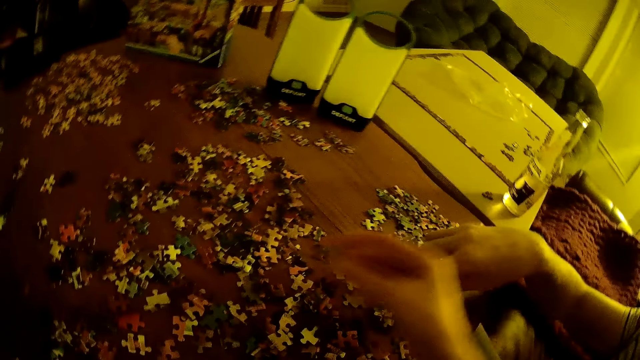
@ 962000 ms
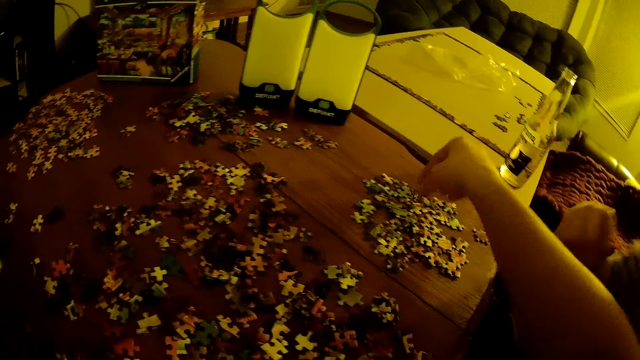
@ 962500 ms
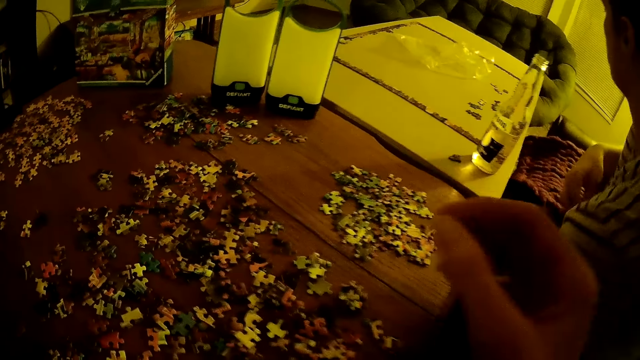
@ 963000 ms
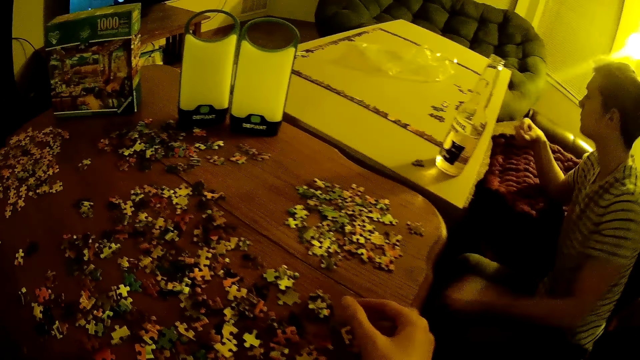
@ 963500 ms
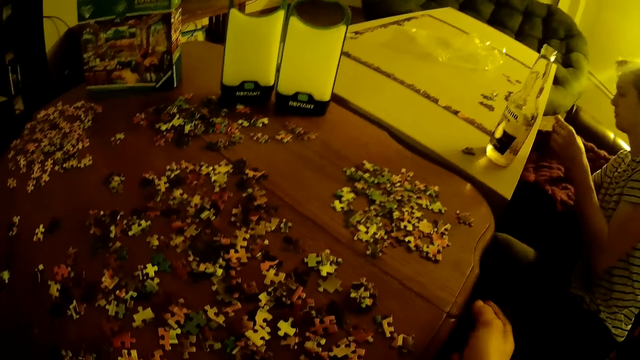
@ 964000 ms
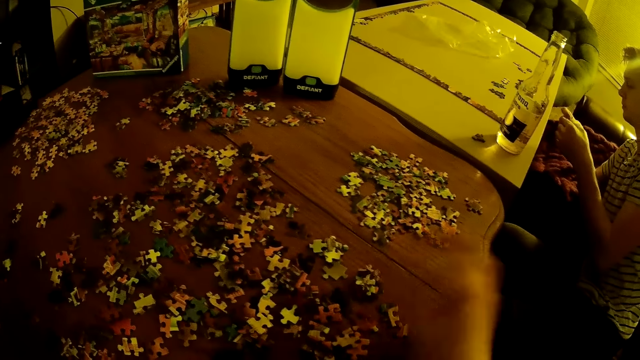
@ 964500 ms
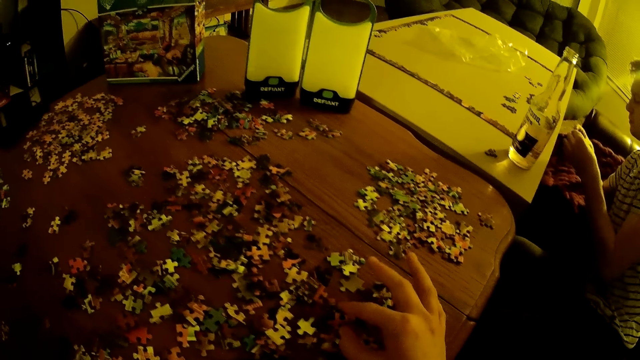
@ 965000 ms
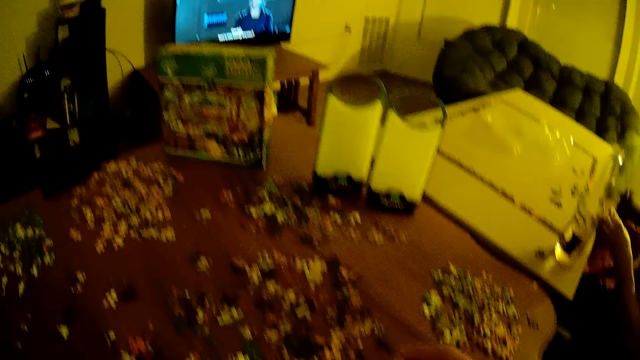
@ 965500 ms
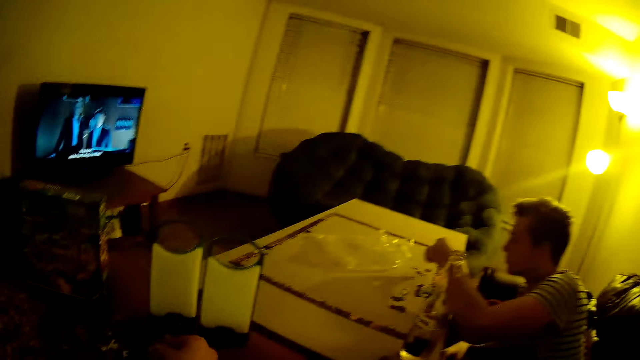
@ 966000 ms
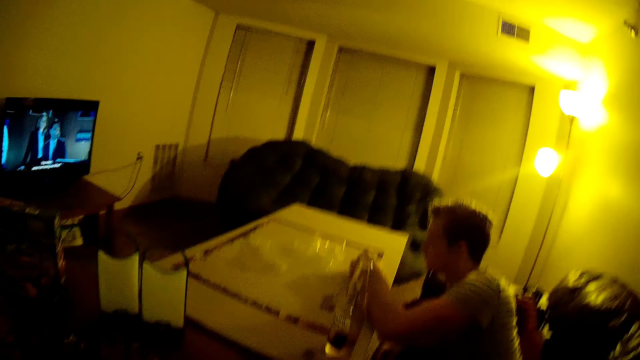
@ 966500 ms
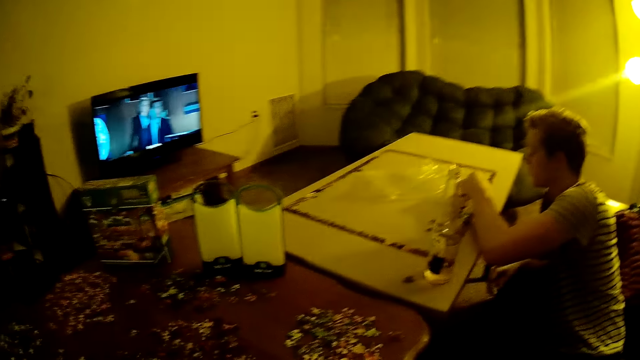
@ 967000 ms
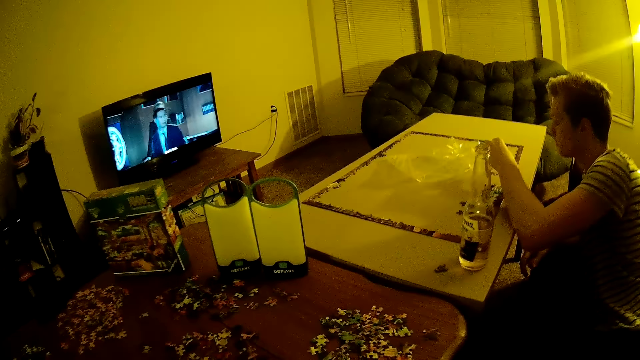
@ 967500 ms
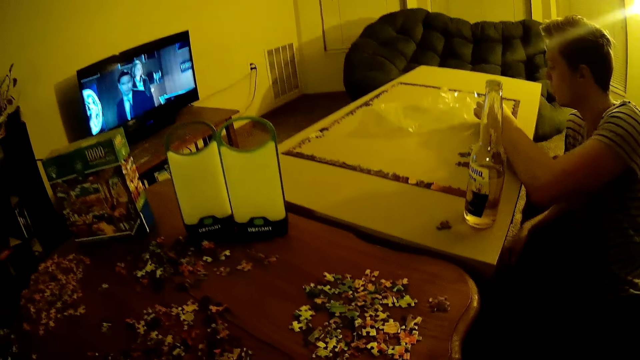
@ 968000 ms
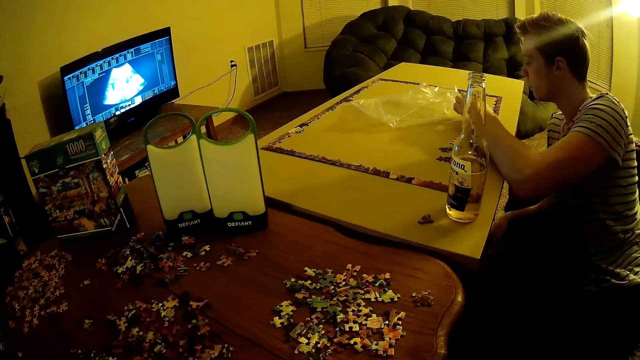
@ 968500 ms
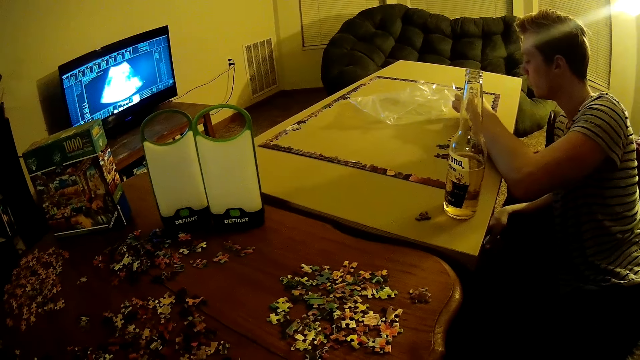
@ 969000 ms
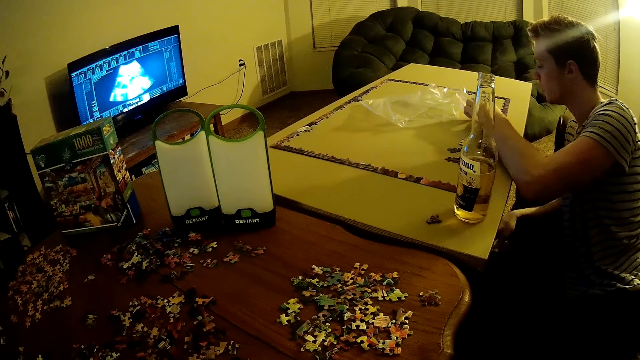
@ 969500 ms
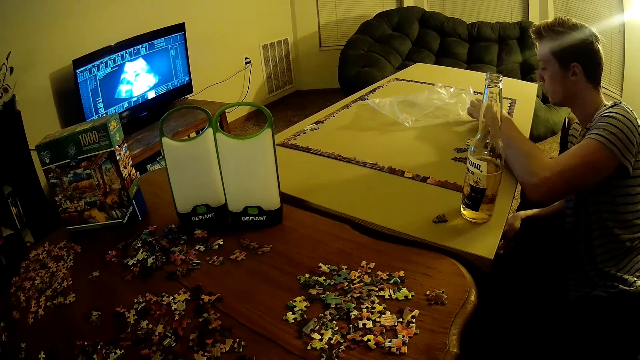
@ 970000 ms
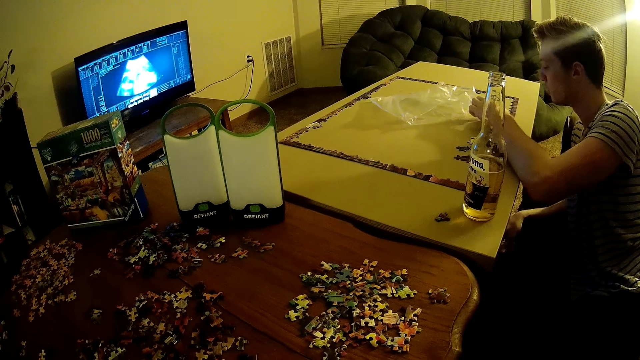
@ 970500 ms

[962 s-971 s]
A man holds the puzzles. The camera wearer moves the puzzles on the table.

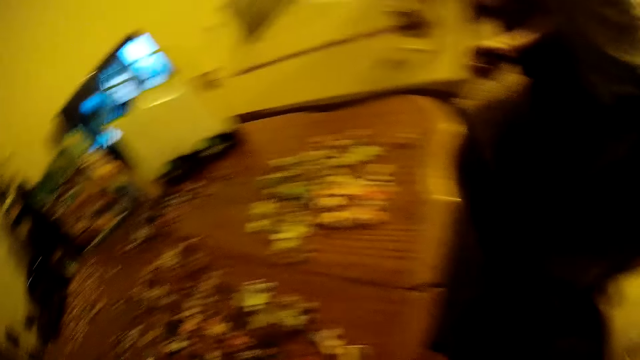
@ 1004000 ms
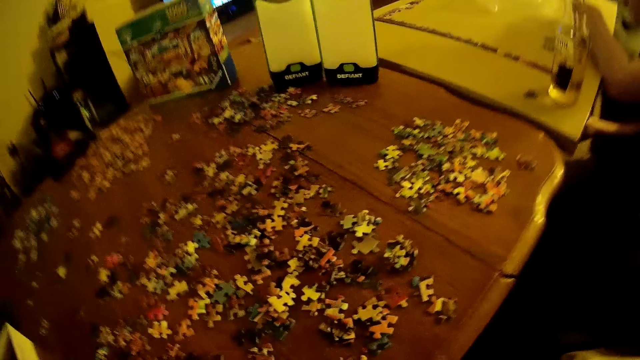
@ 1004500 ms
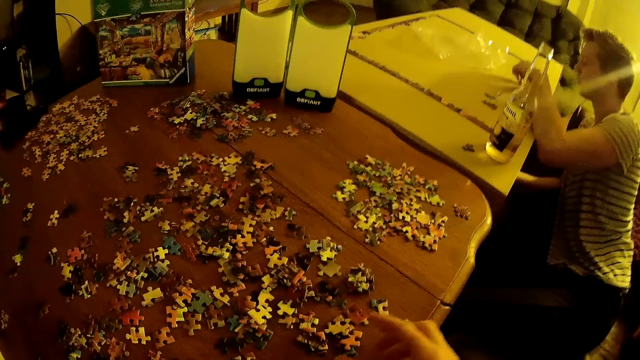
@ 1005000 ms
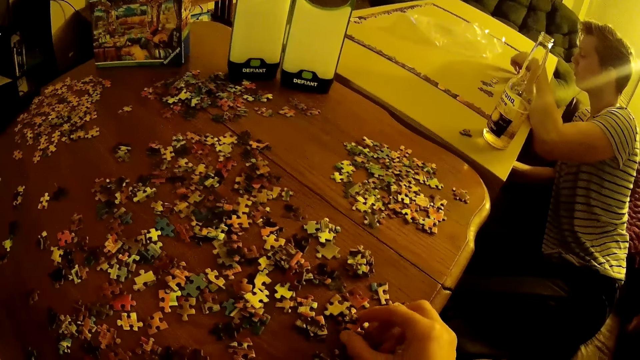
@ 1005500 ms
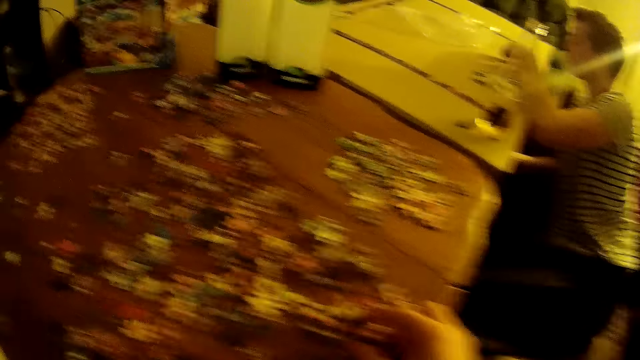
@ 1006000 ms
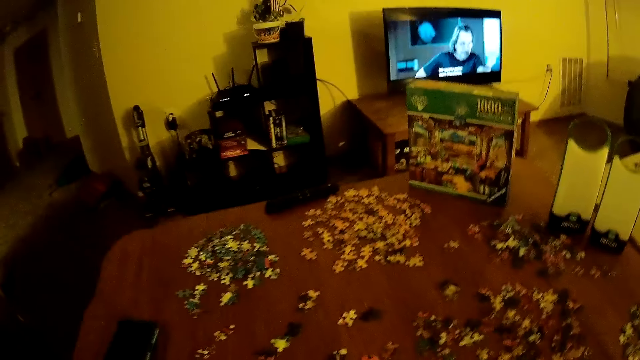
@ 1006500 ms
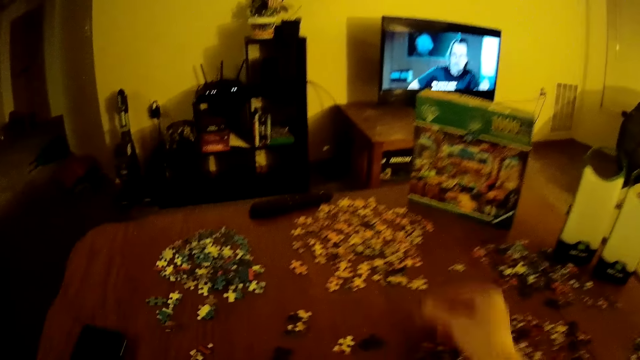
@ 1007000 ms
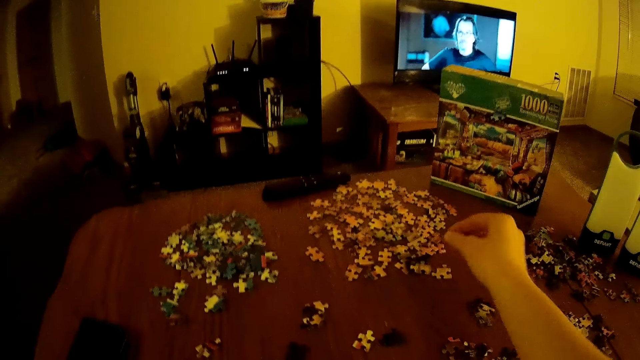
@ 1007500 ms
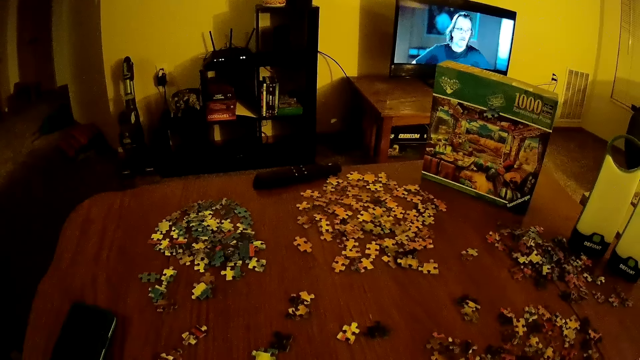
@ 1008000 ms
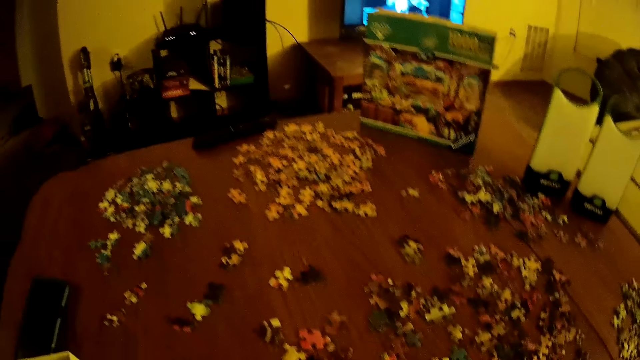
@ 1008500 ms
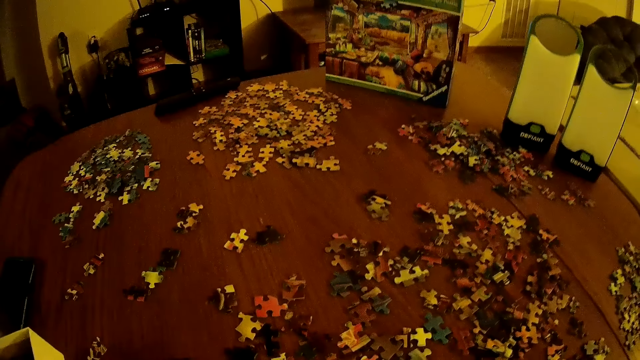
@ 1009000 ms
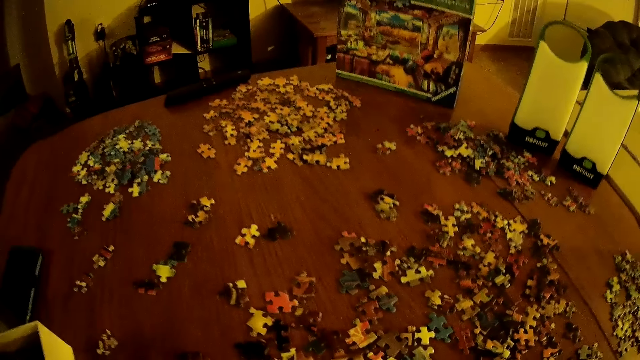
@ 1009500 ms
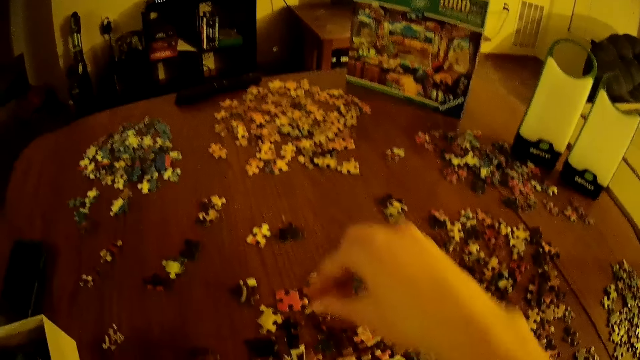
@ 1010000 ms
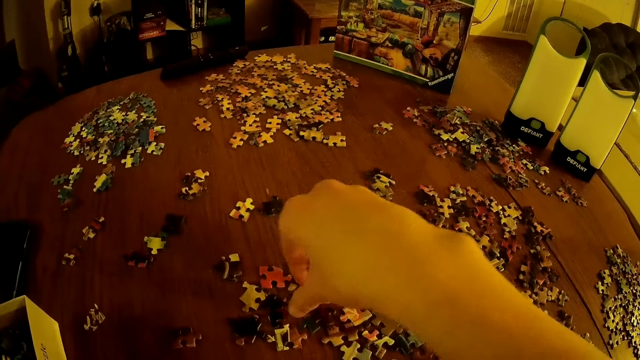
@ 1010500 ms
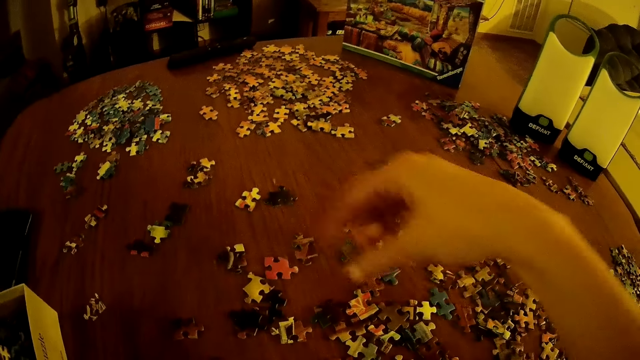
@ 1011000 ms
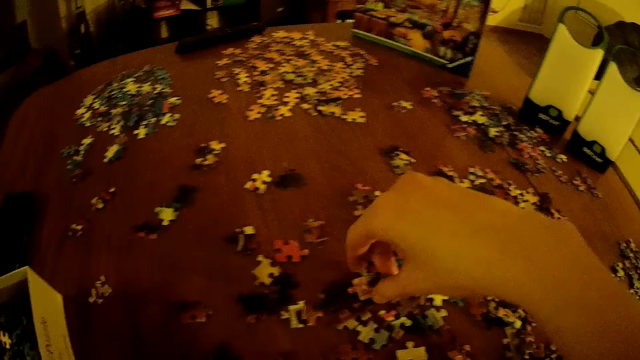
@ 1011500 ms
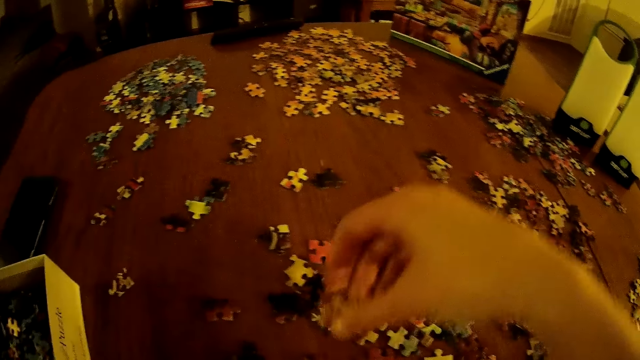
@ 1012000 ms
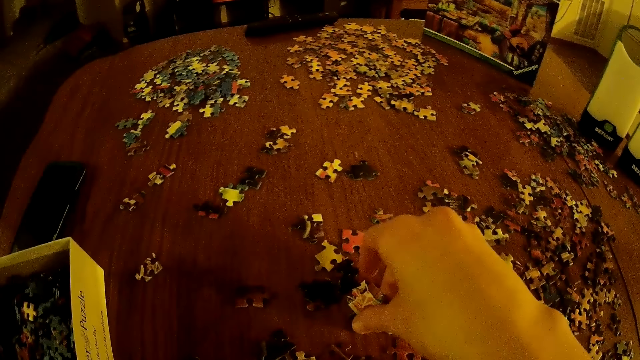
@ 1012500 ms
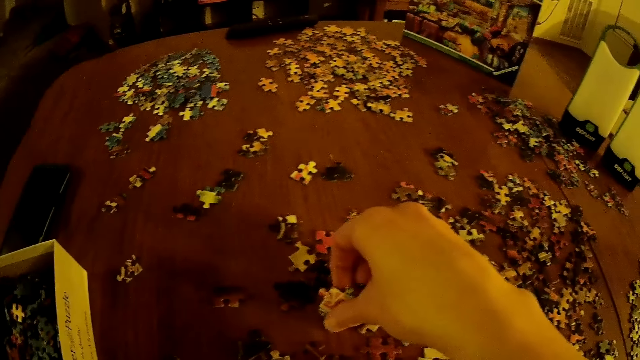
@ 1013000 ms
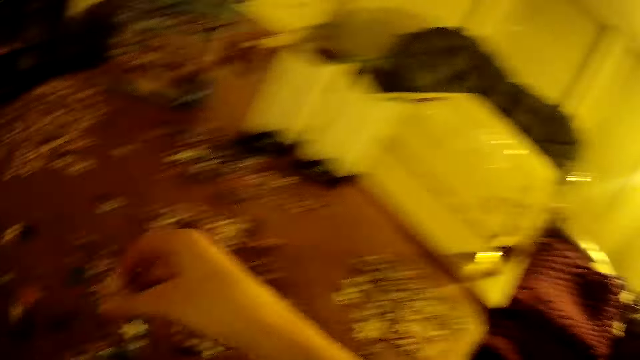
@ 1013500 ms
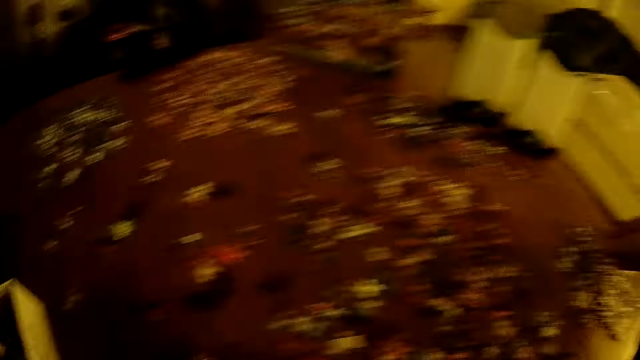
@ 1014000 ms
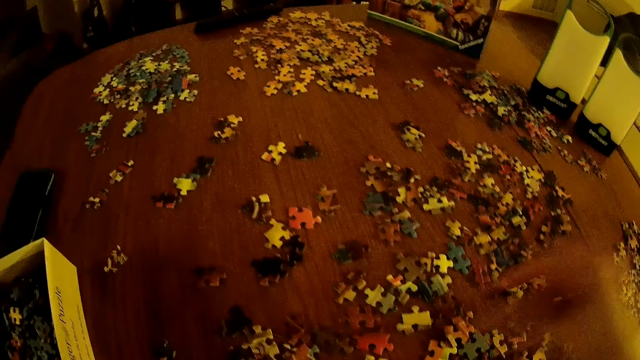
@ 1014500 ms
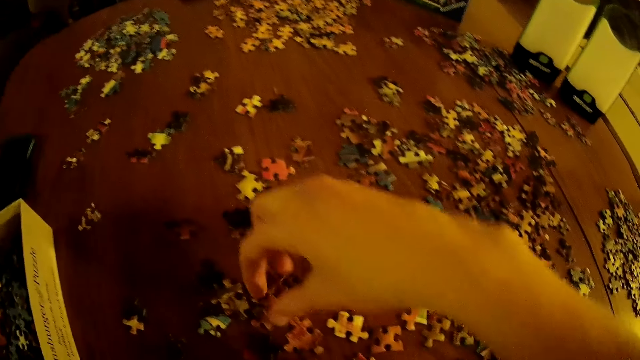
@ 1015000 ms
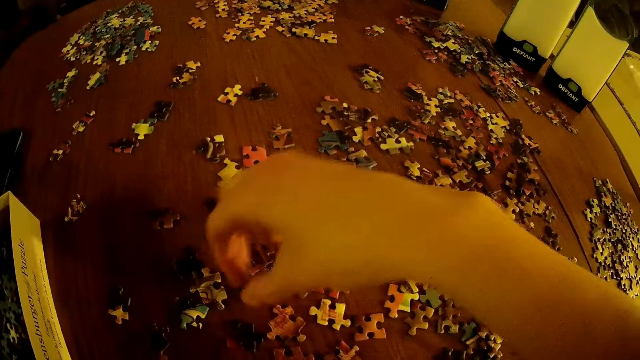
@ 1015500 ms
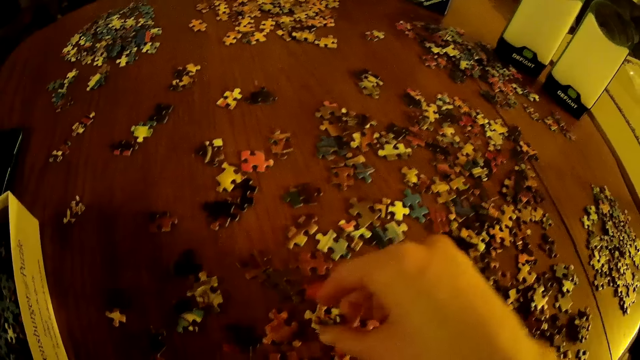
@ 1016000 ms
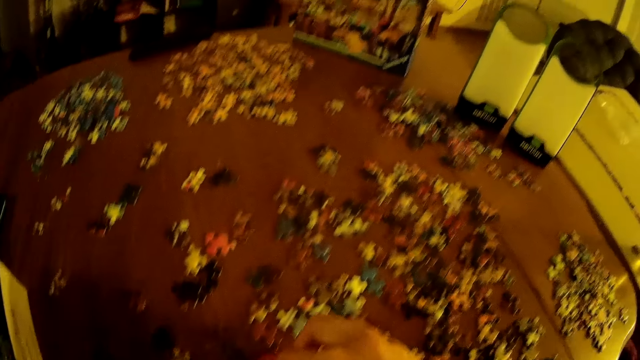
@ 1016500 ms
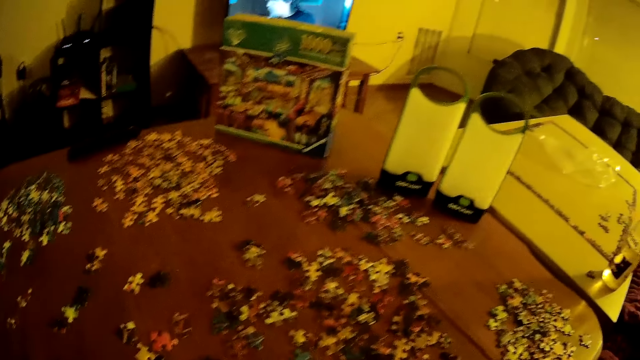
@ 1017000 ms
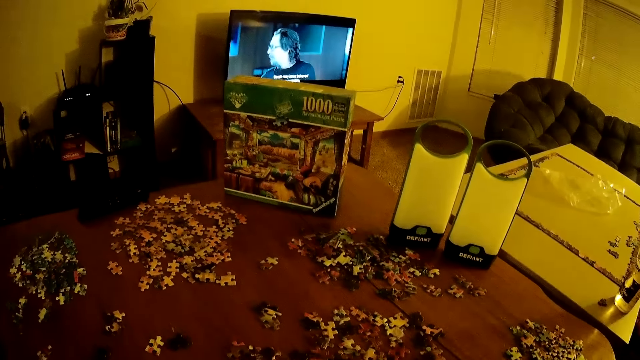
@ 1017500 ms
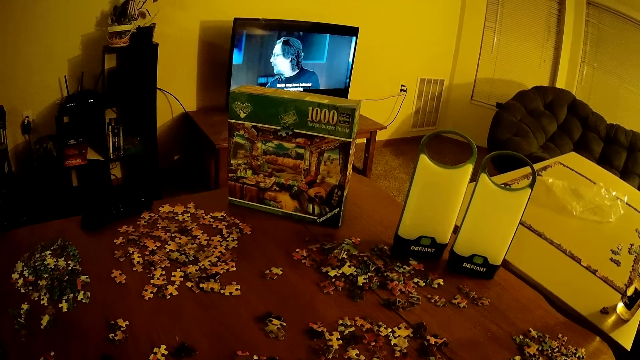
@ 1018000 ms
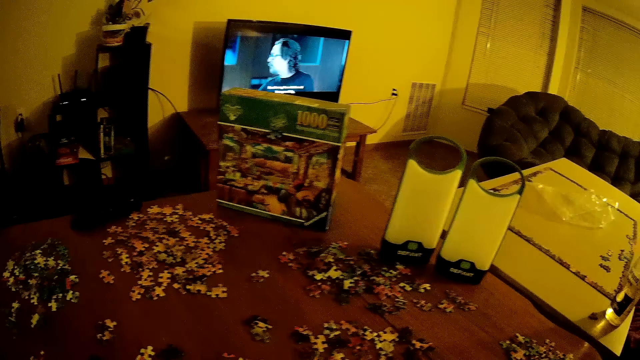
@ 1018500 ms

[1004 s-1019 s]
A man places his hands on the table. The camera wearer moves puzzles on the table.
